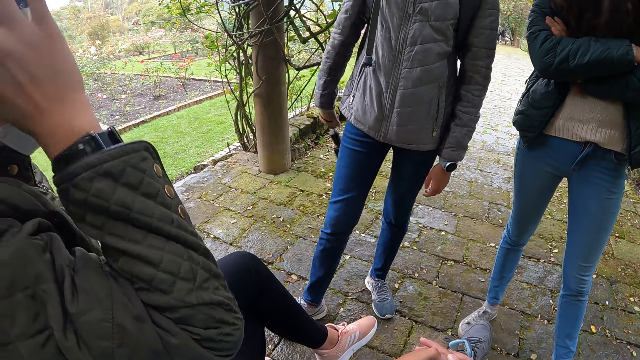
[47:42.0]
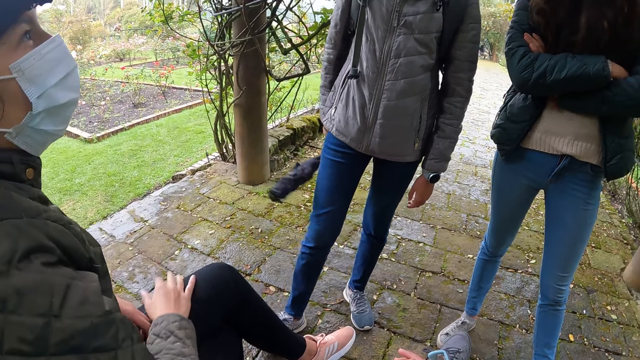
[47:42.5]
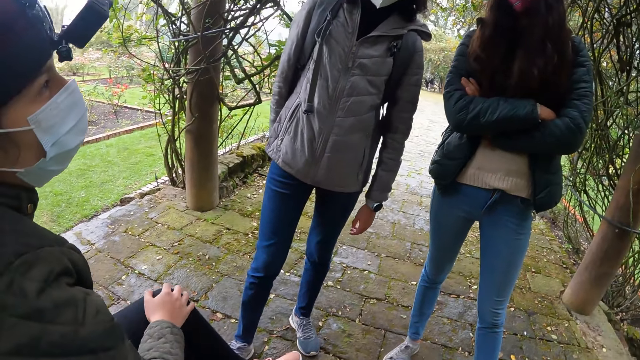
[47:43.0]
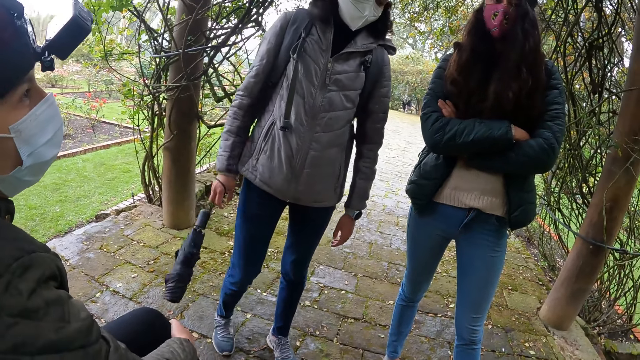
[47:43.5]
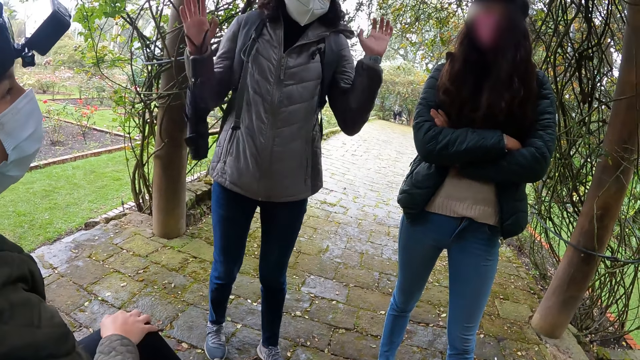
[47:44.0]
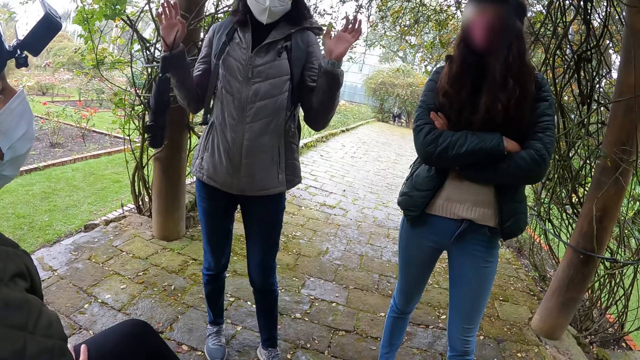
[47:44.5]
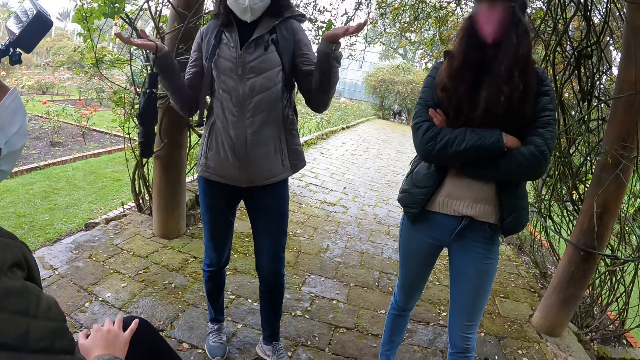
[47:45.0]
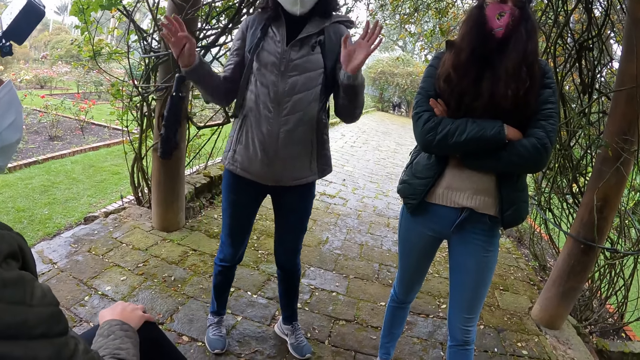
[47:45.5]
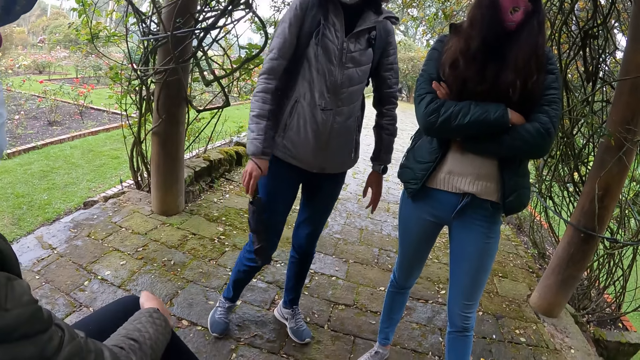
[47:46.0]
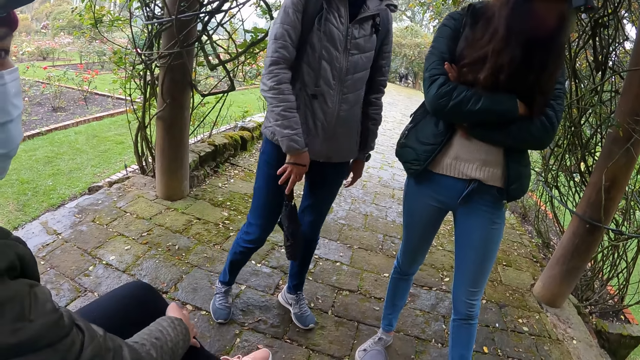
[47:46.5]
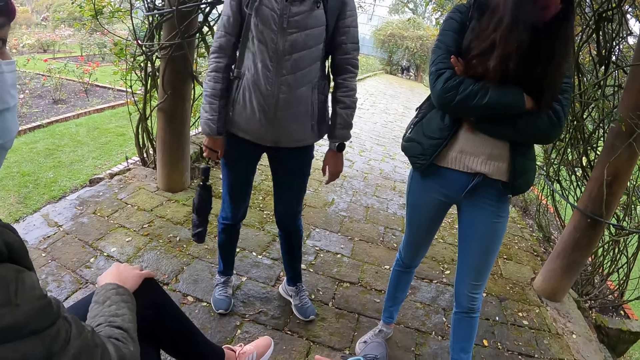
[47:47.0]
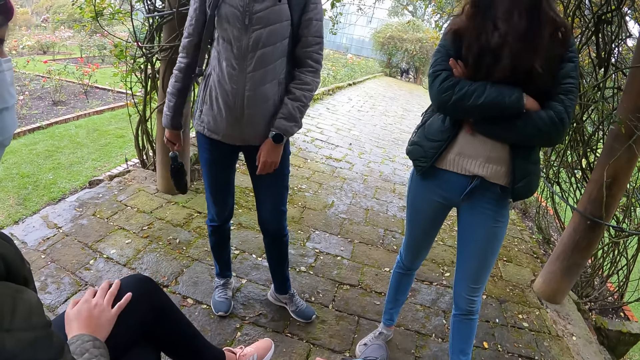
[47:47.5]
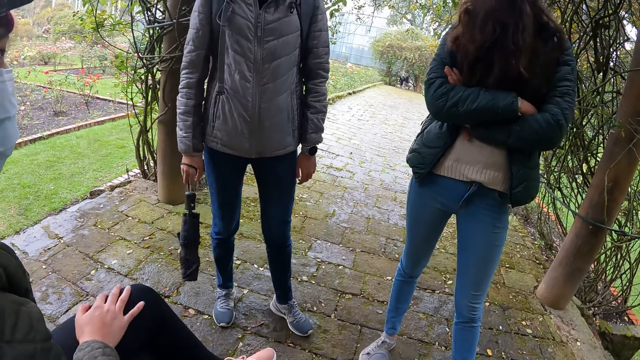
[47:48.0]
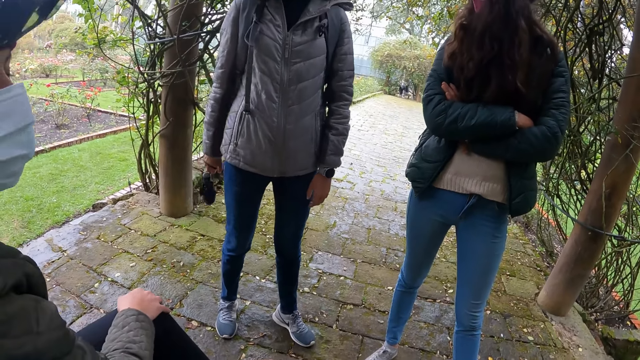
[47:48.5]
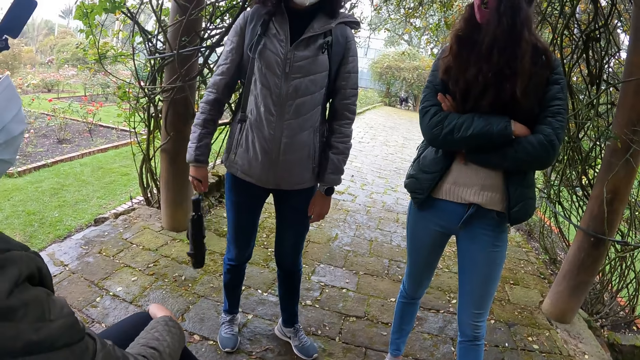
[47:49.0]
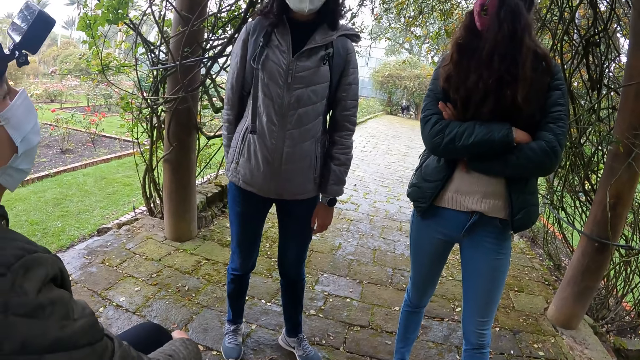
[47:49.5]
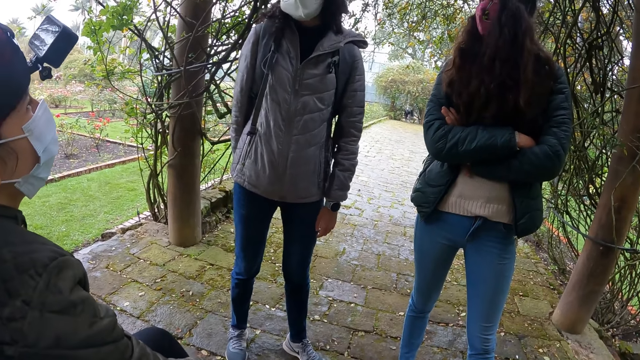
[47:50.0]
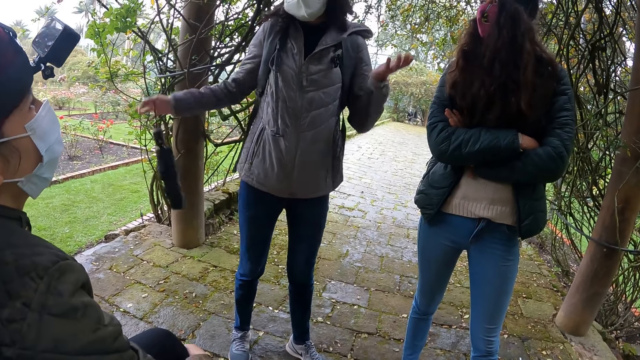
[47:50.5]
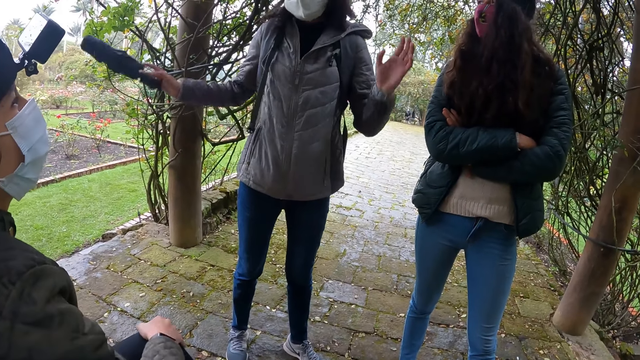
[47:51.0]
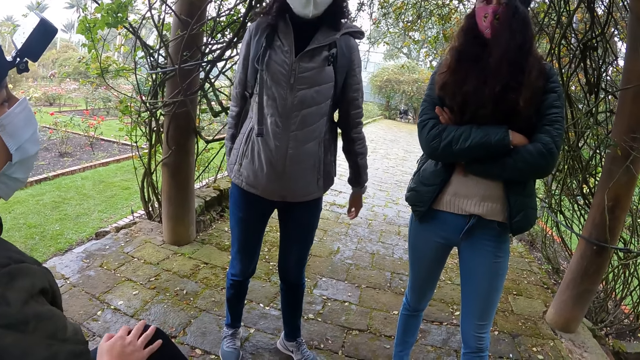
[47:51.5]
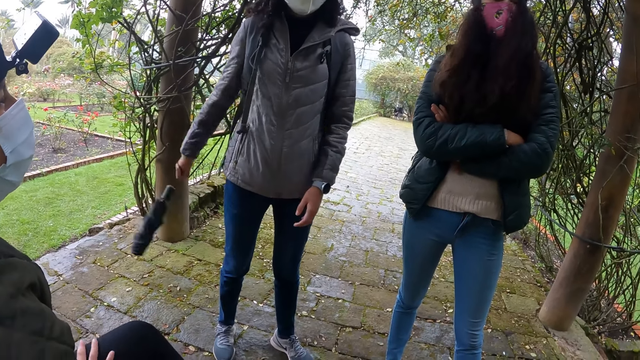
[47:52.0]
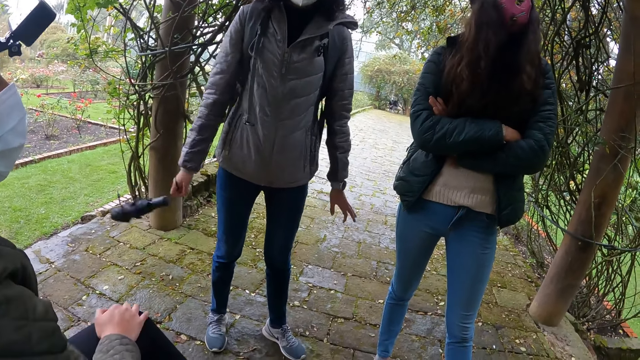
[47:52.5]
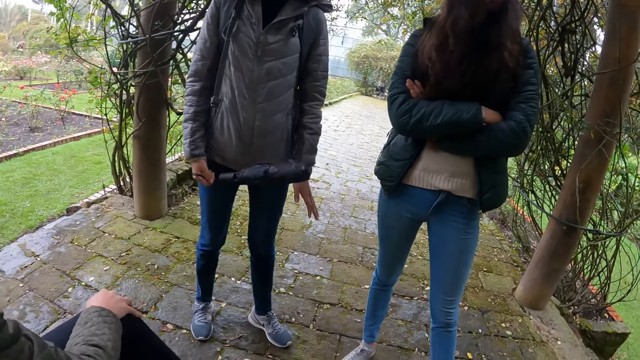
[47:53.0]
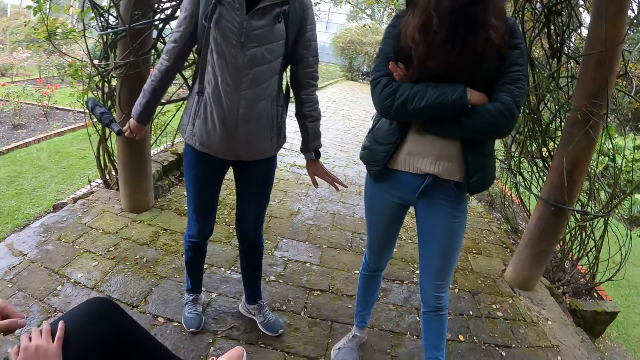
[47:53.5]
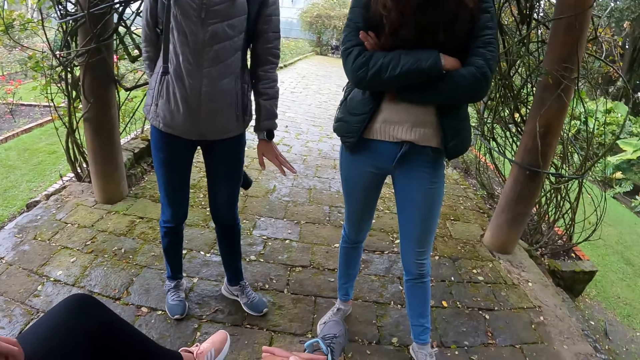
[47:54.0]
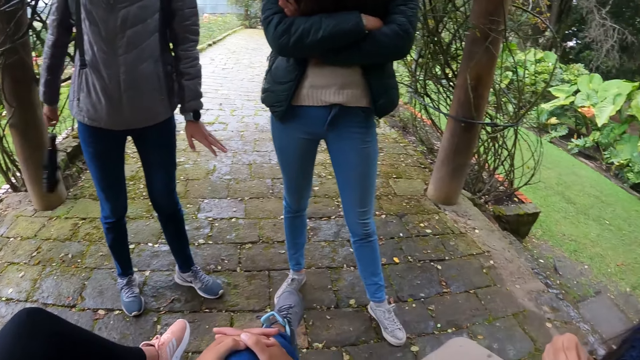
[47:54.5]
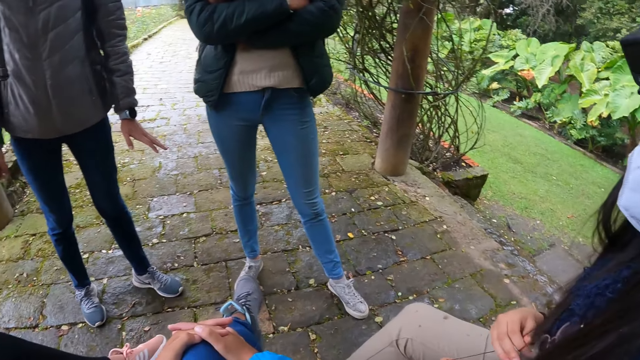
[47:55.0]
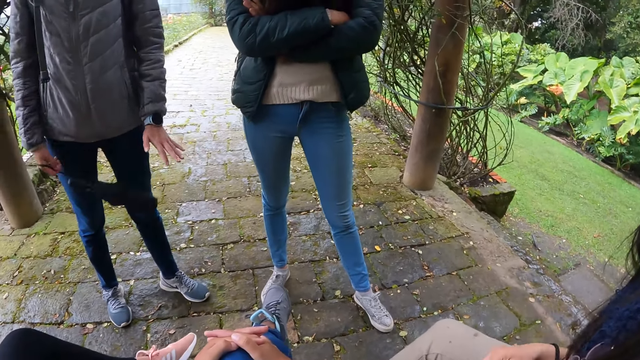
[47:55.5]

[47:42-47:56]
A person drops the right hand. The camera wearer interacts with a woman, another woman, a third woman and a fourth woman. Another person raises both hands and moves side by side. The first person touches the foot with the right hand. The second person swings the umbrella, raises both hands and swings the umbrella. The first person touches the foot with the left hand. The camera wearer turns the head.

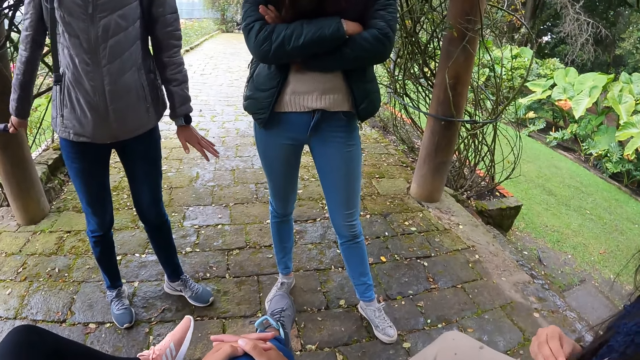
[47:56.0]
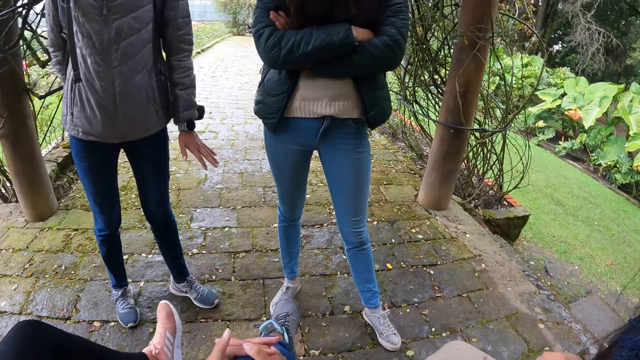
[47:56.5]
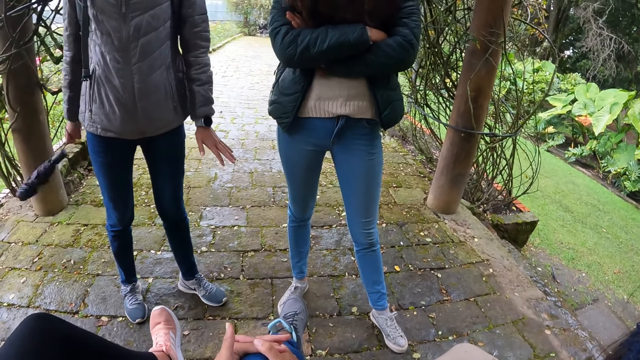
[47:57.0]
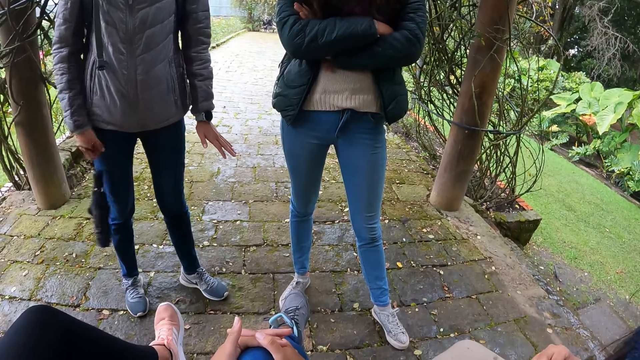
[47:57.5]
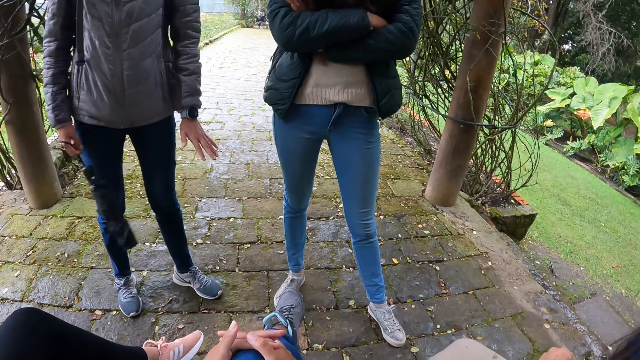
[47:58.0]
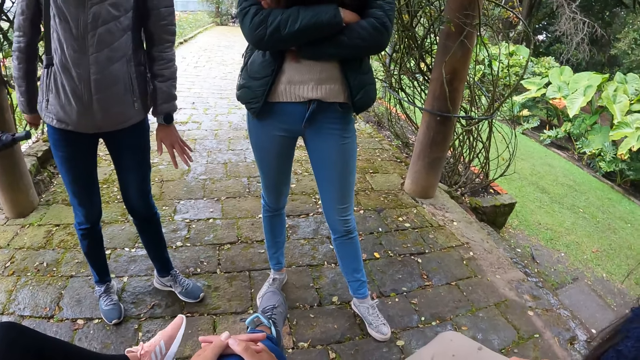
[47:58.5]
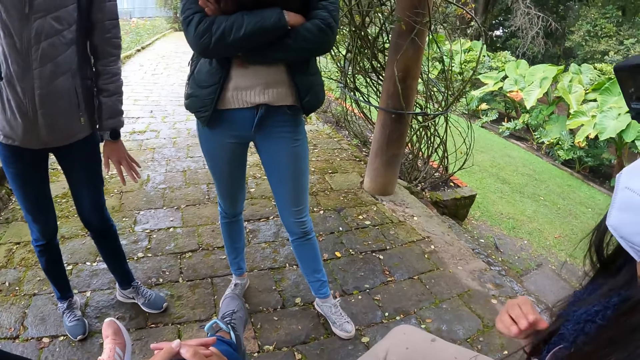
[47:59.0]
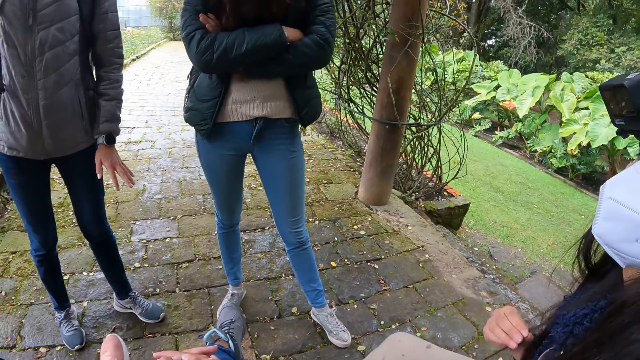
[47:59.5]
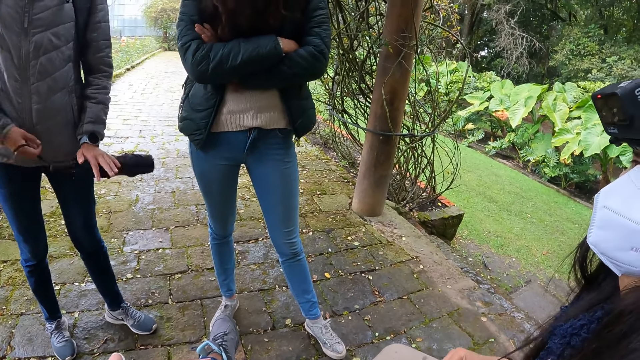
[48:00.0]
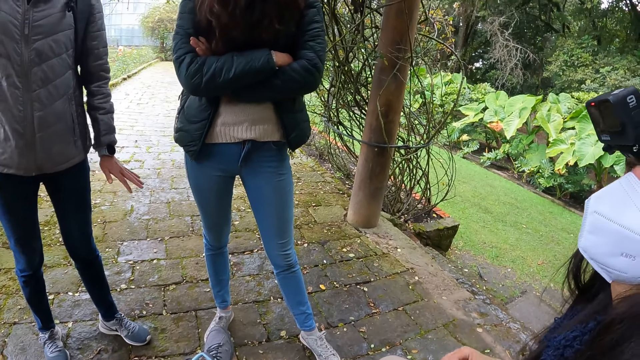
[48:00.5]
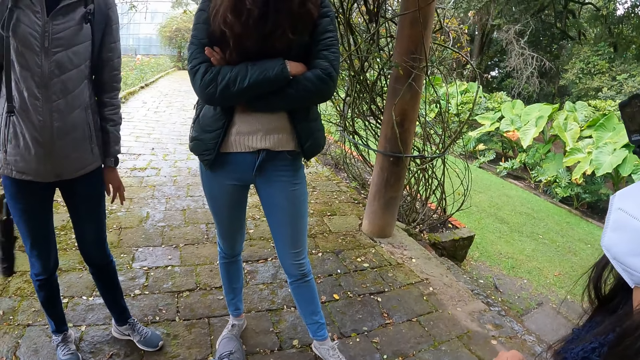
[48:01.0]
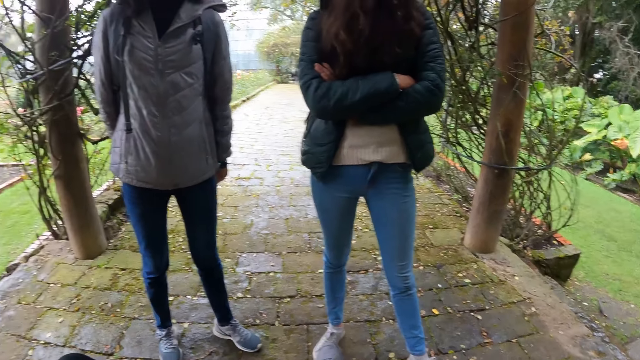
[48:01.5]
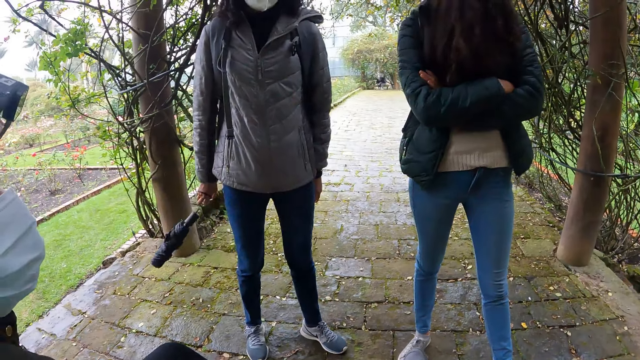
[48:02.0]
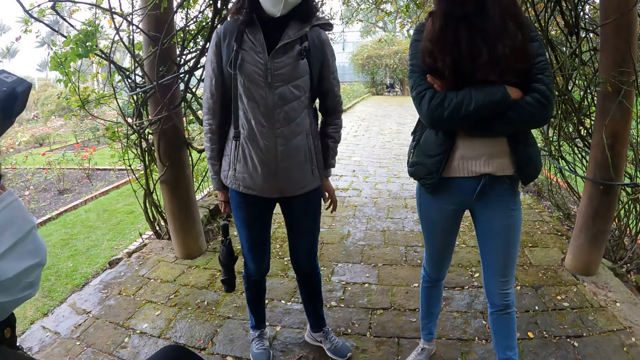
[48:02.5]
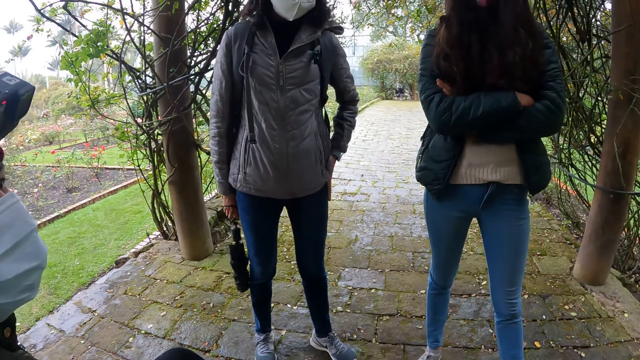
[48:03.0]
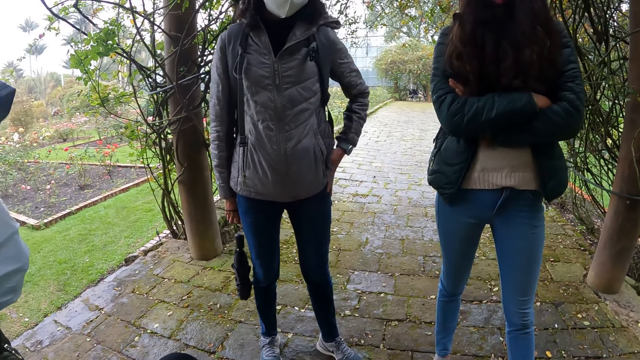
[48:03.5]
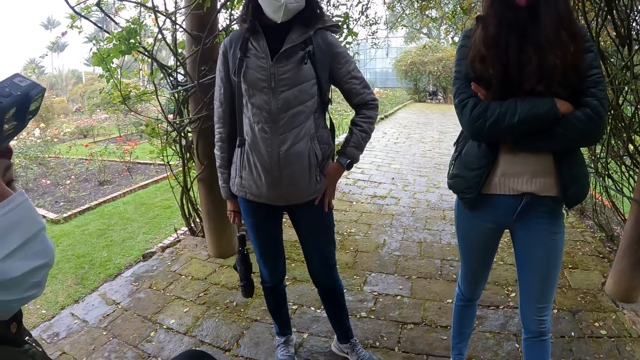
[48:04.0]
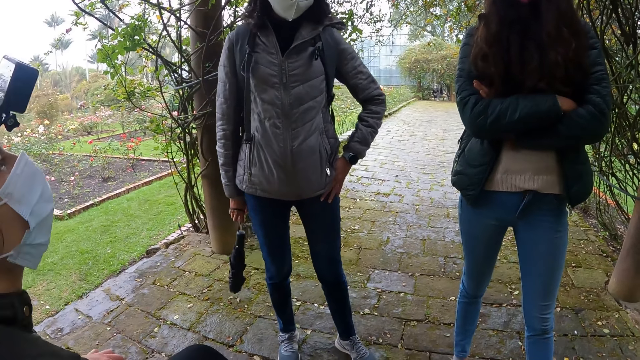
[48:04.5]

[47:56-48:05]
A person swings the umbrella. The camera wearer moves the thumb finger. Another person touches the hair. The first person swings the umbrella and touches the thigh with the left hand.
